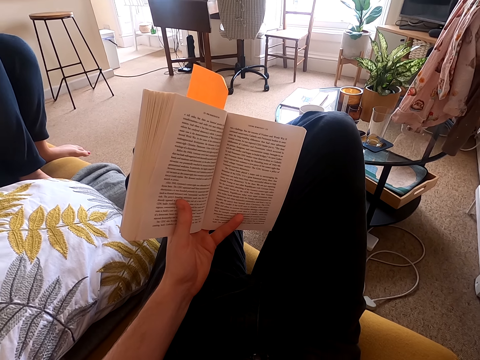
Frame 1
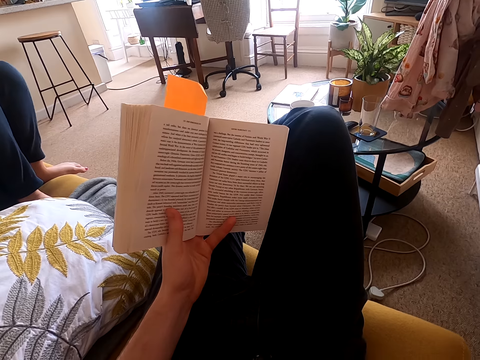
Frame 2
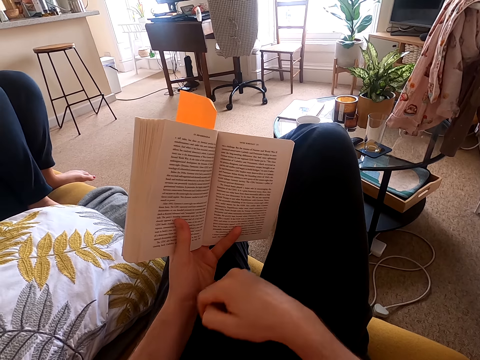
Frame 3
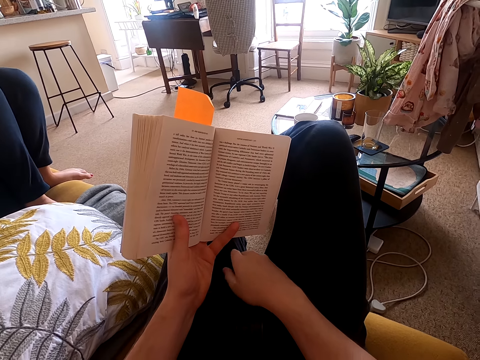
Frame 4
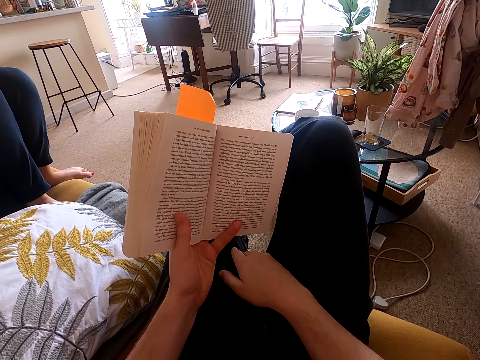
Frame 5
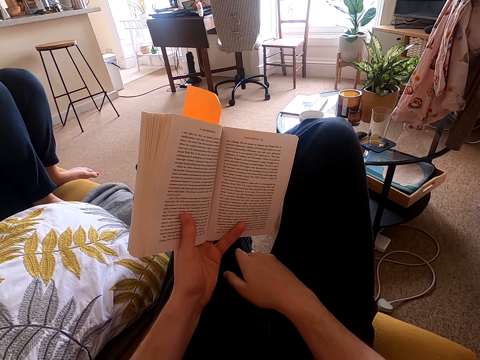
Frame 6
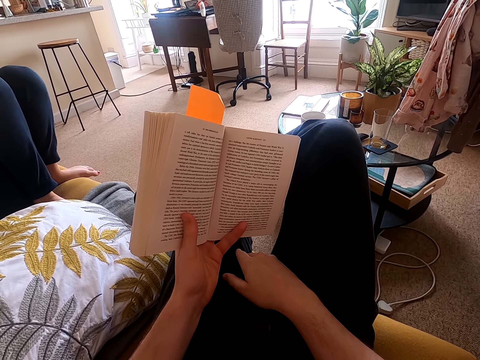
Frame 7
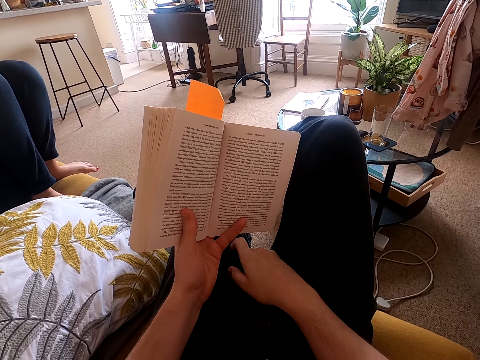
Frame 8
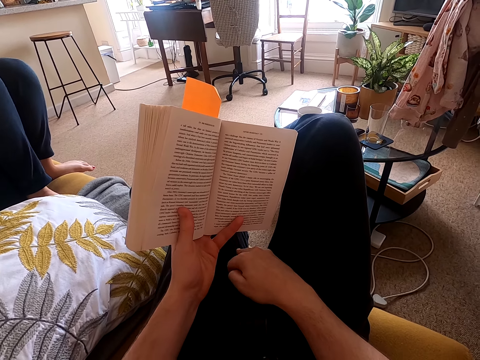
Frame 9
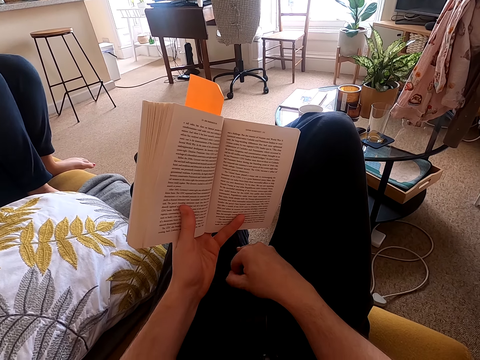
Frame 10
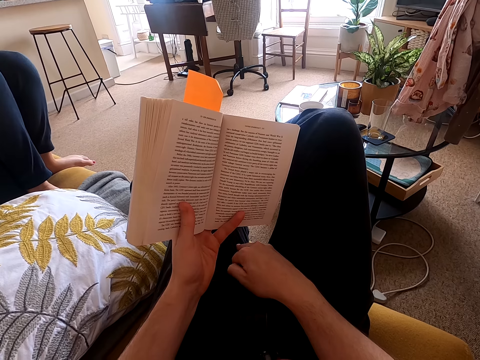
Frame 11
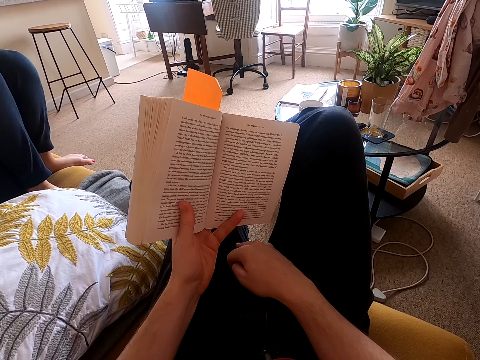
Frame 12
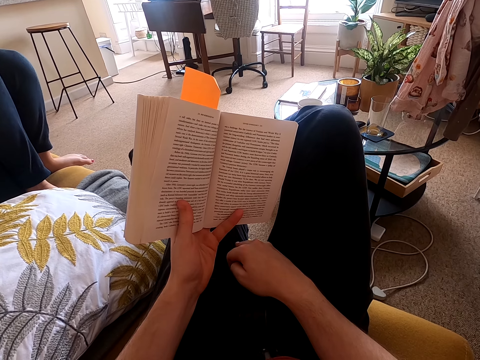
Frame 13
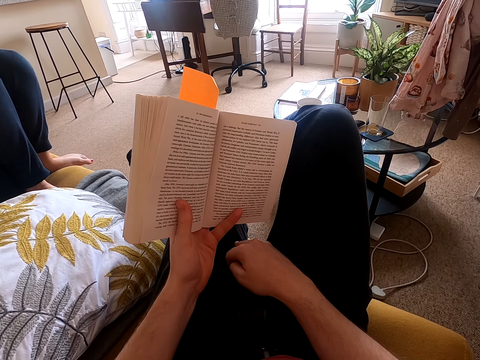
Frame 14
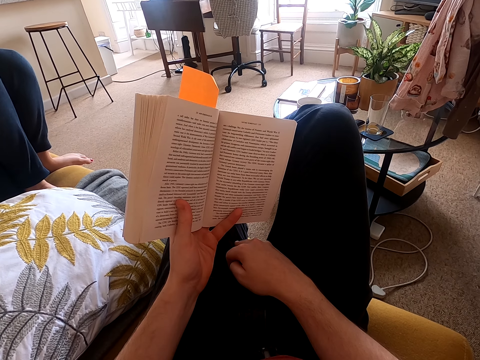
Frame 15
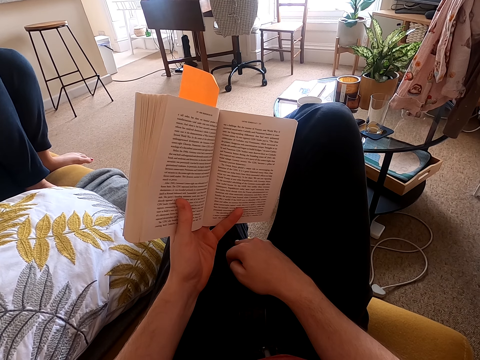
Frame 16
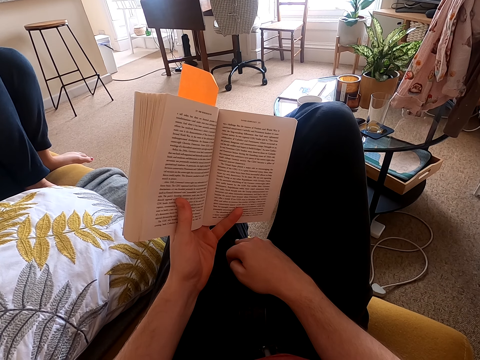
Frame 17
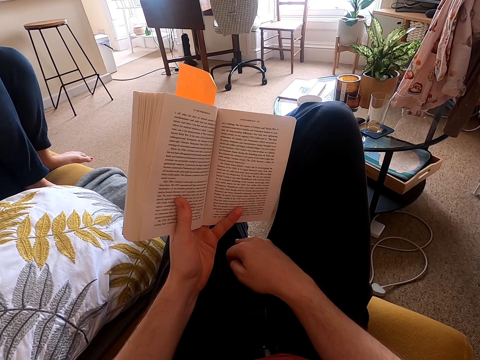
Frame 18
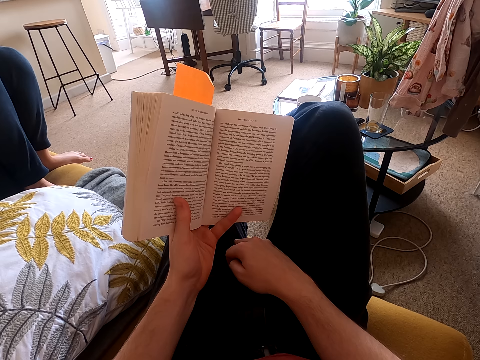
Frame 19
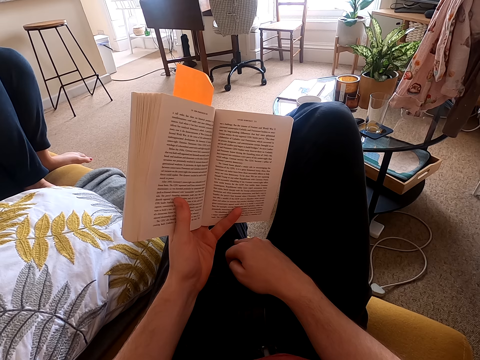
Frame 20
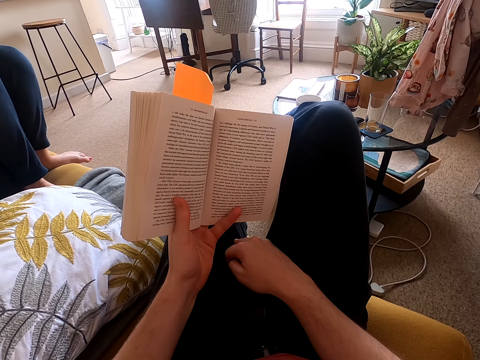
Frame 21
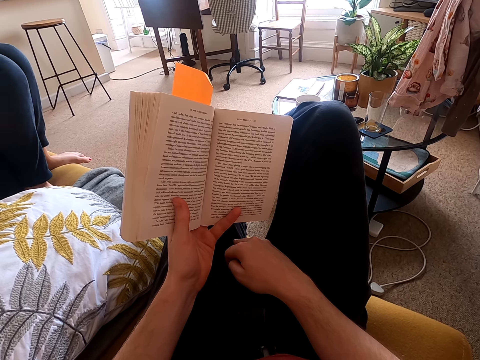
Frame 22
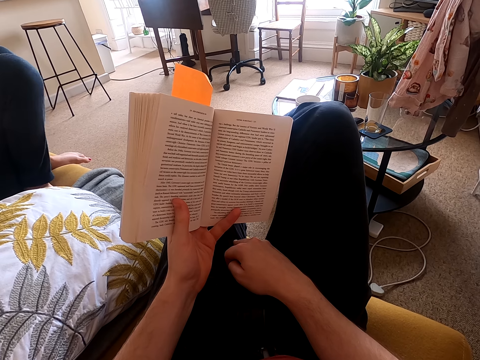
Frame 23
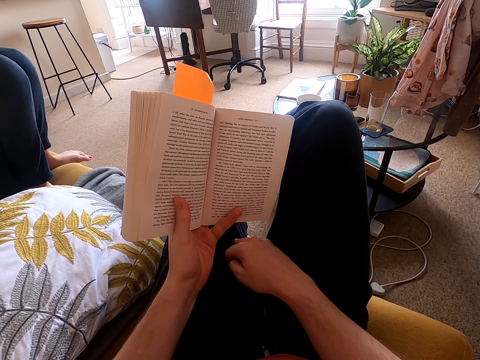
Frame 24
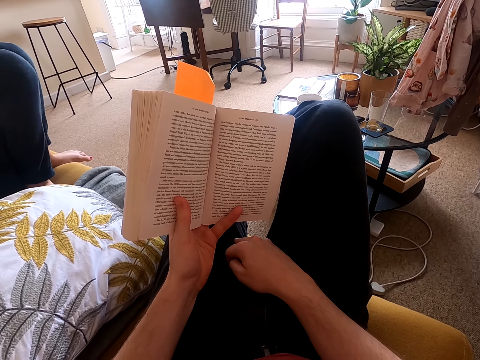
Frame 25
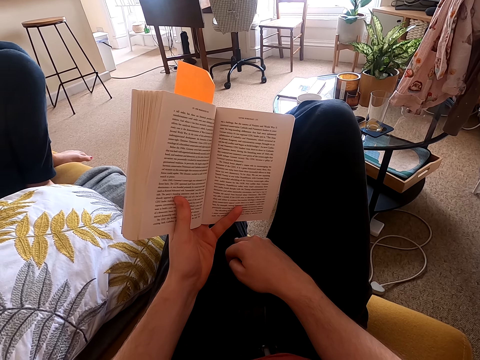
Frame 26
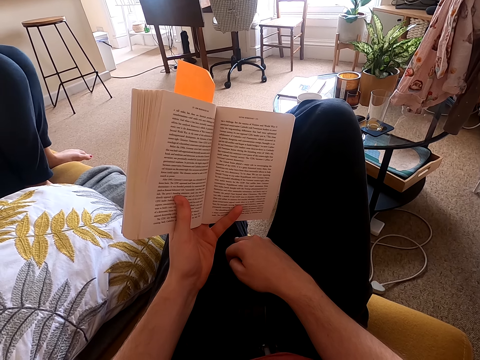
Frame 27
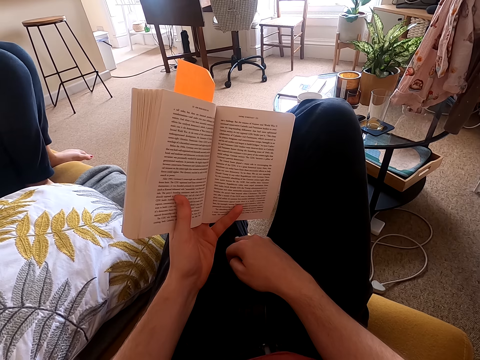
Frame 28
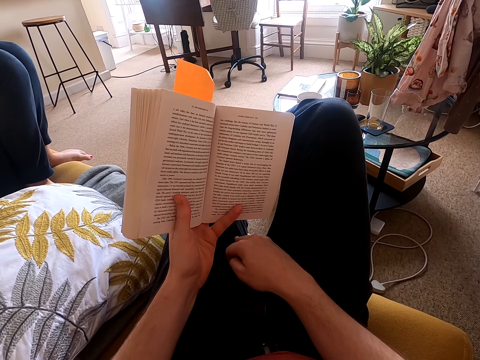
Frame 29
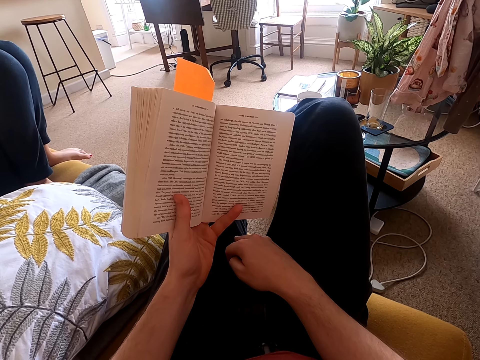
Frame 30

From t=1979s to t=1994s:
The camera wearer moves the hand. They read a book.

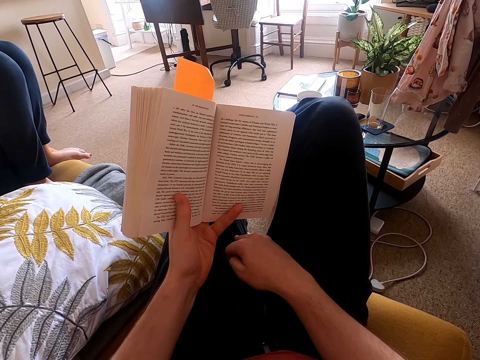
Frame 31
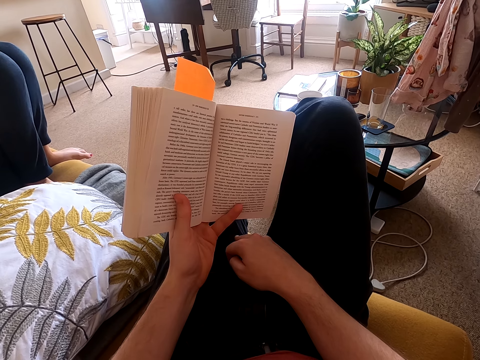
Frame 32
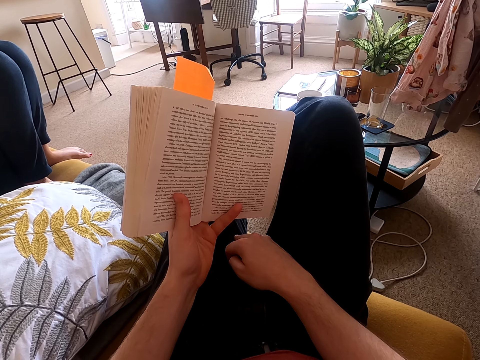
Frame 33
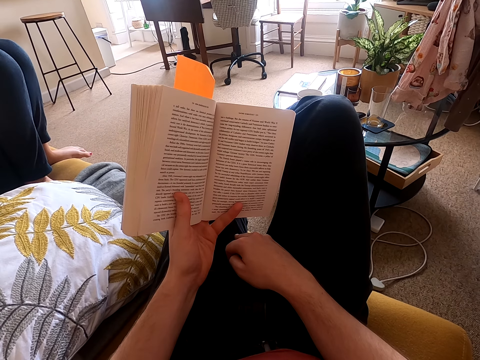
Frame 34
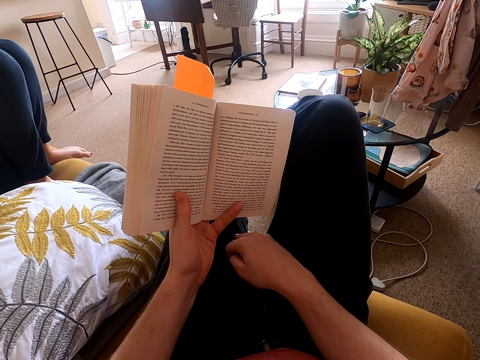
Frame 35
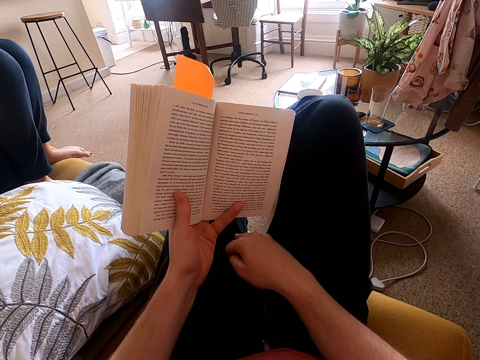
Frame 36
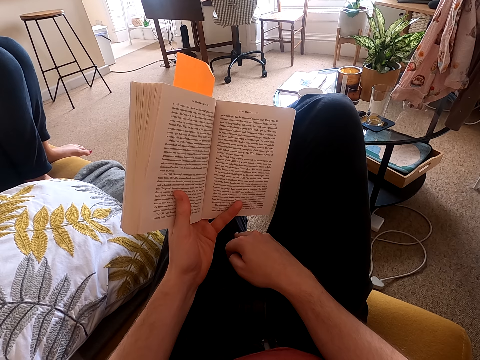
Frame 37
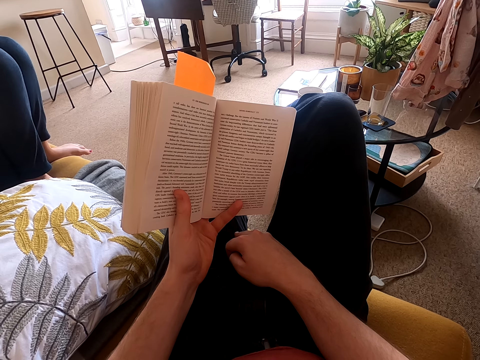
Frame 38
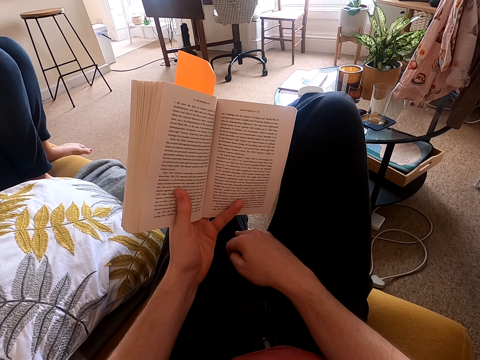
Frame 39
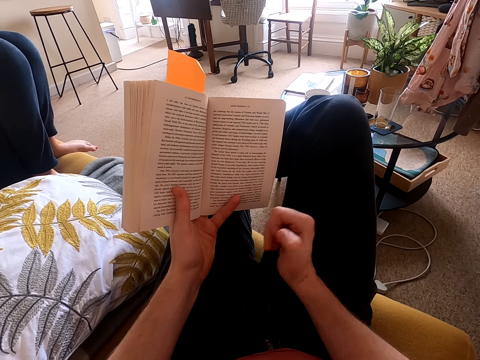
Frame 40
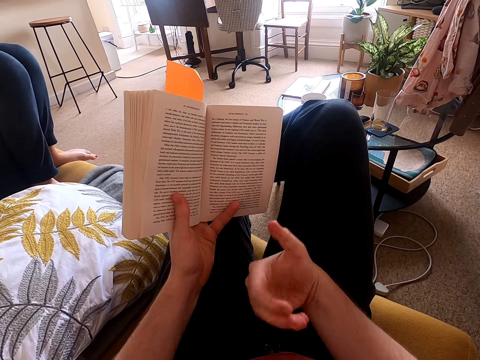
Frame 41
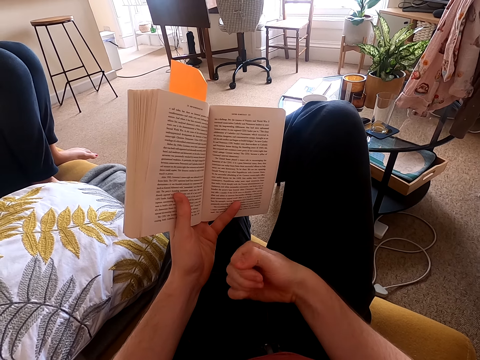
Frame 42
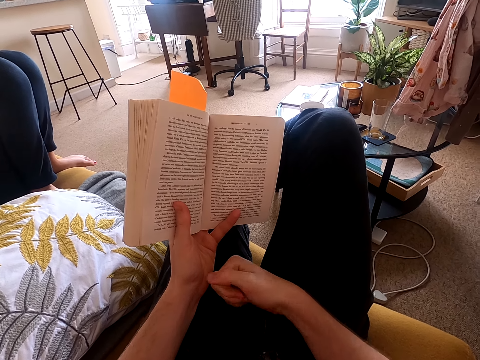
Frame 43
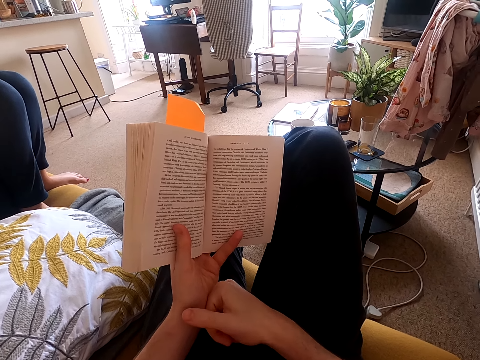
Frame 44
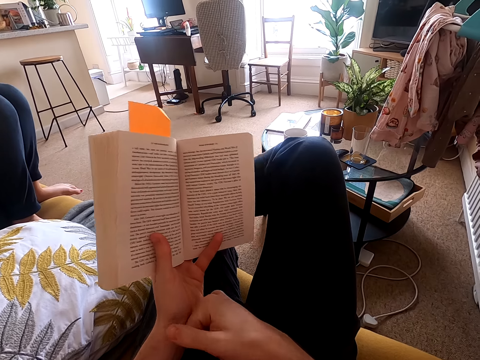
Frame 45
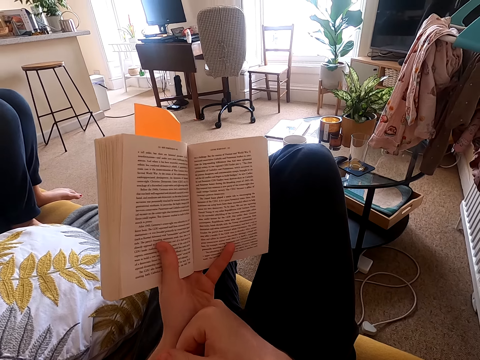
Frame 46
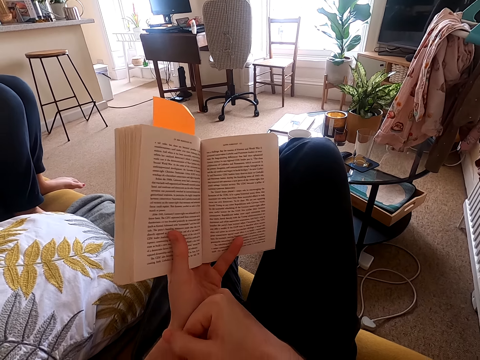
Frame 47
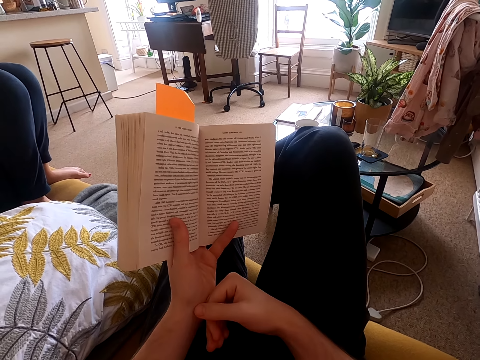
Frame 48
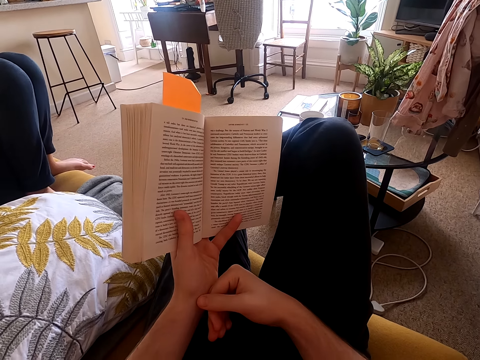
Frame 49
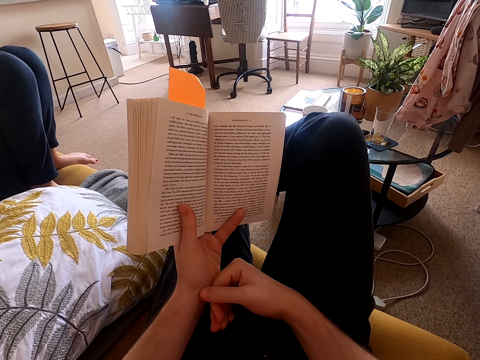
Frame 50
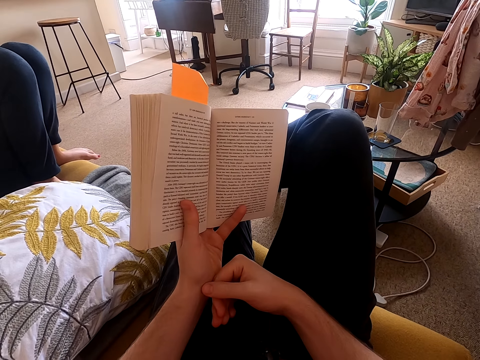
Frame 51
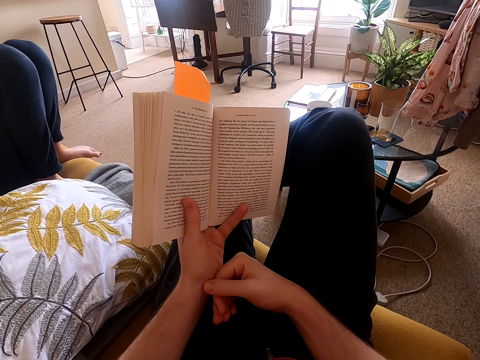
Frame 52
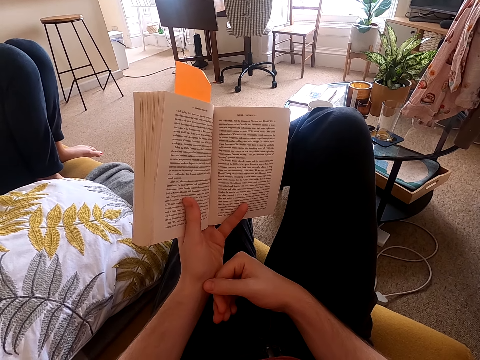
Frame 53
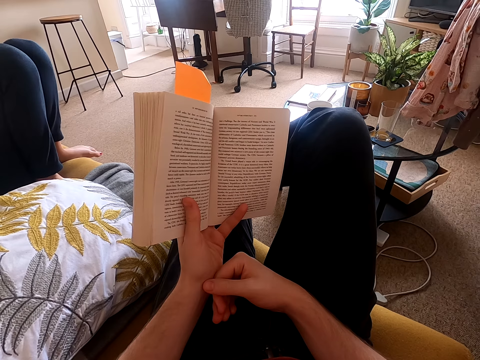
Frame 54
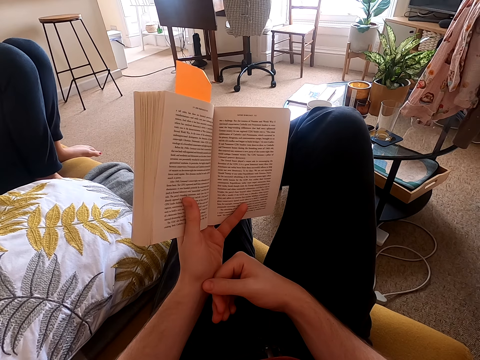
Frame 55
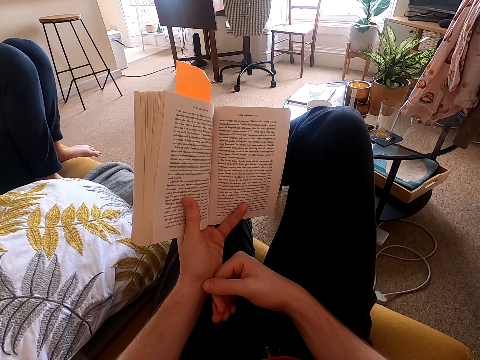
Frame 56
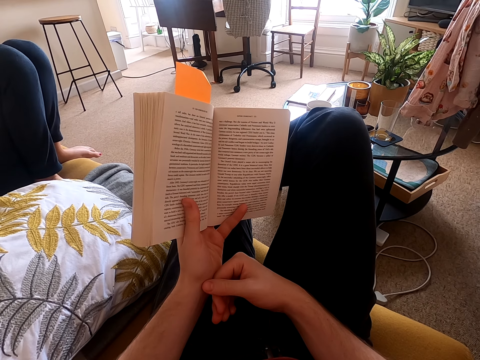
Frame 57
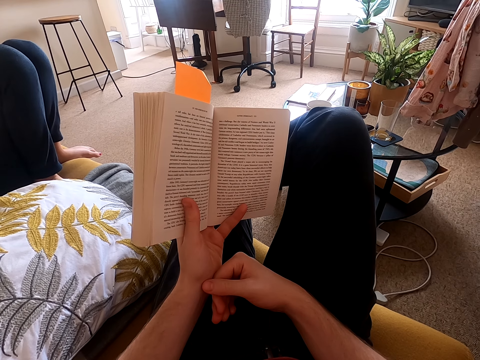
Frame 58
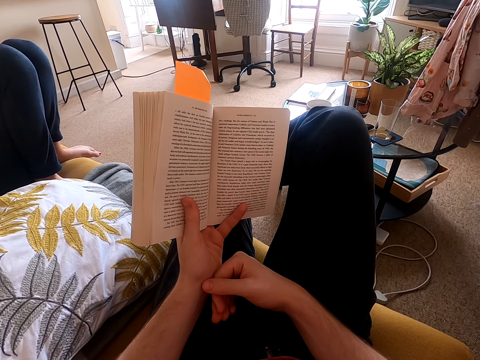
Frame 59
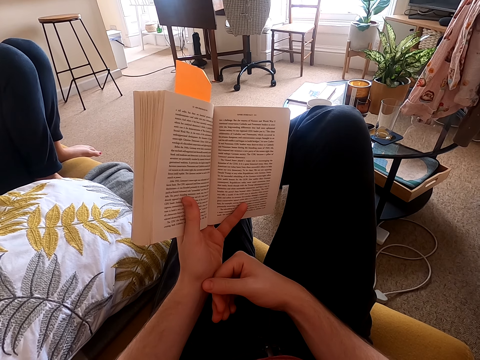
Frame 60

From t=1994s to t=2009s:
The camera wearer moves the hand. They scratch the left hand with the right hand. They read a book.
